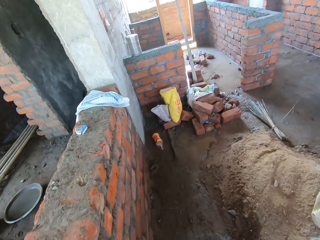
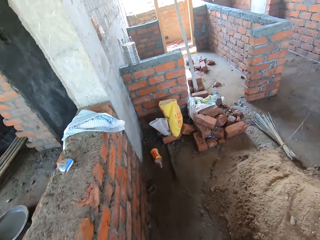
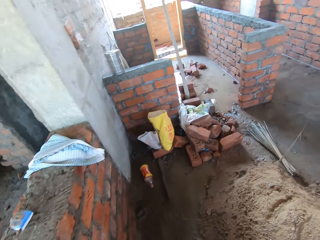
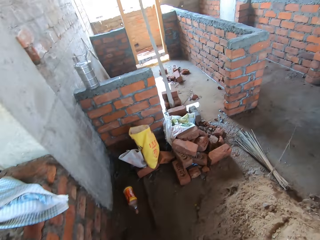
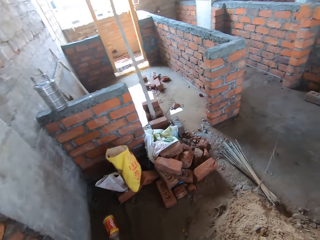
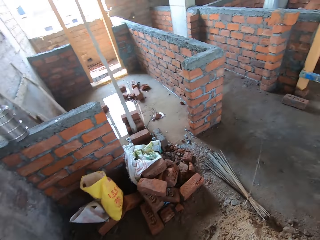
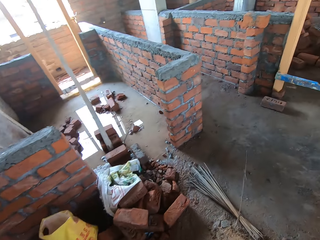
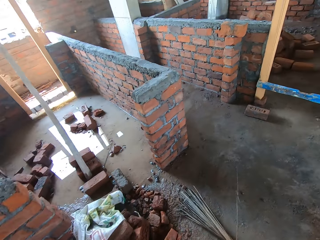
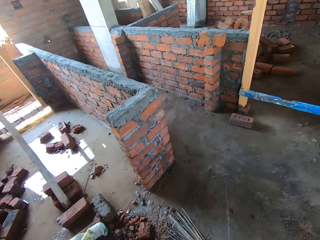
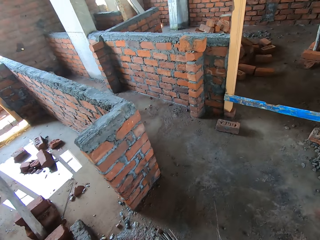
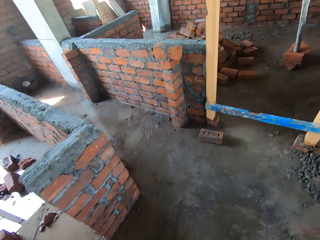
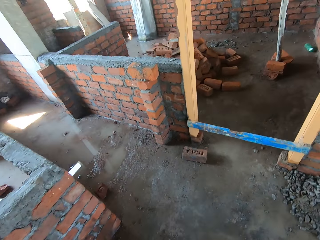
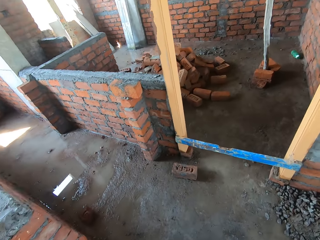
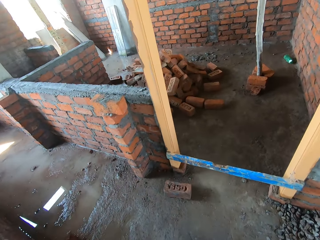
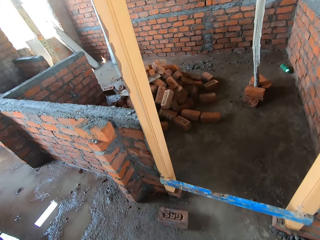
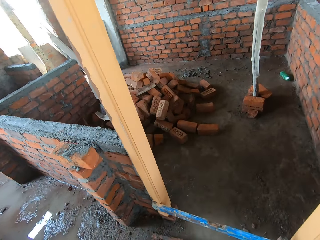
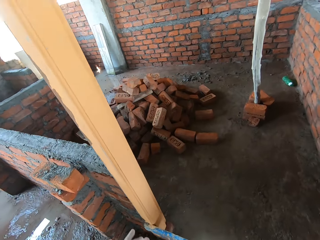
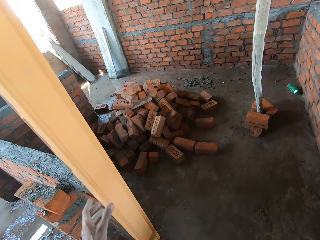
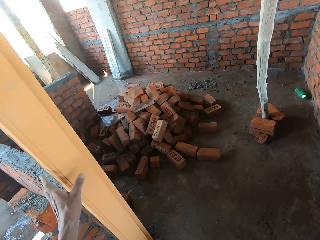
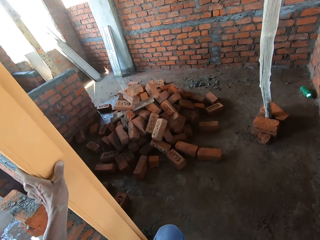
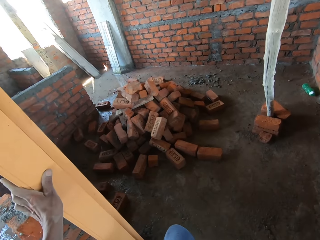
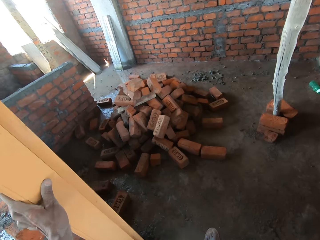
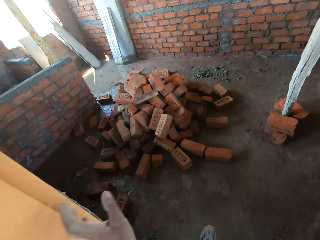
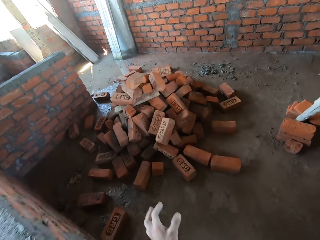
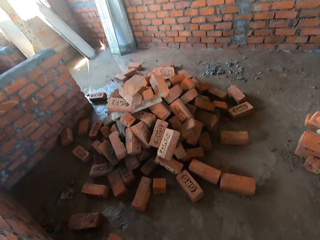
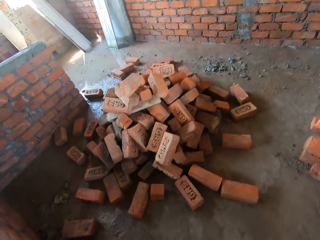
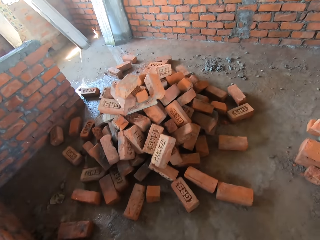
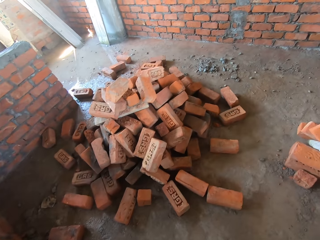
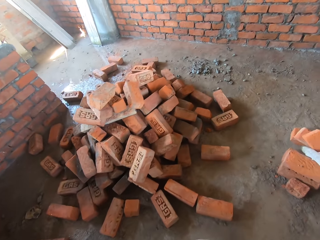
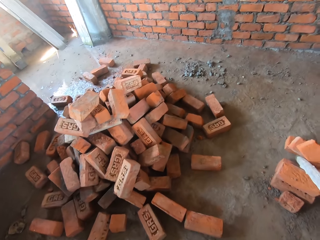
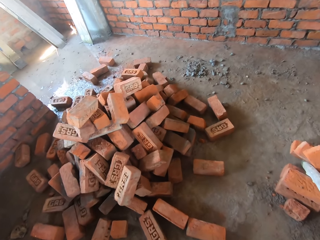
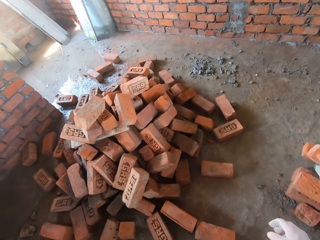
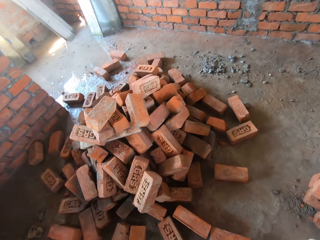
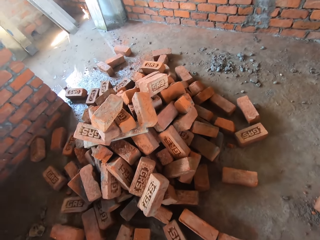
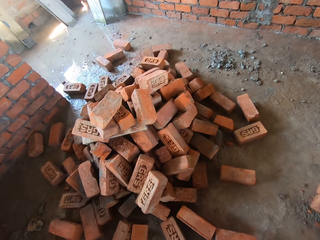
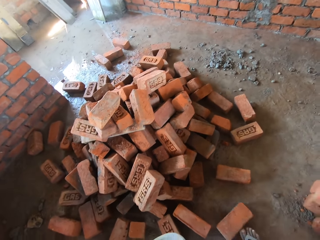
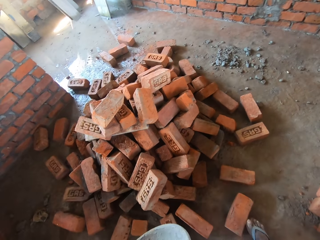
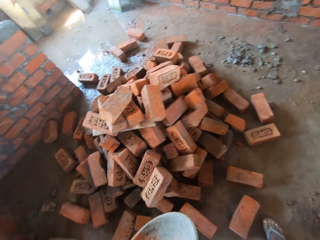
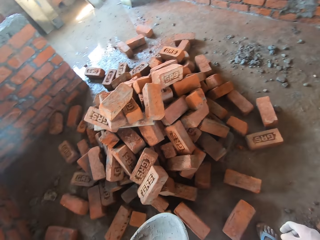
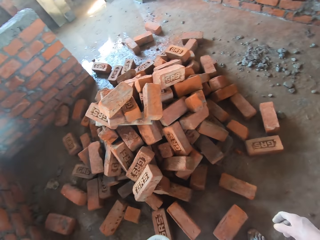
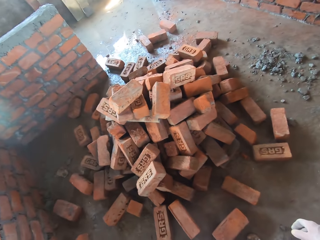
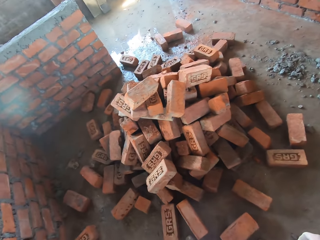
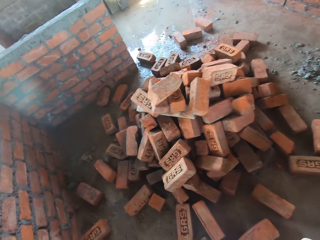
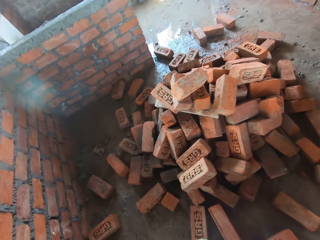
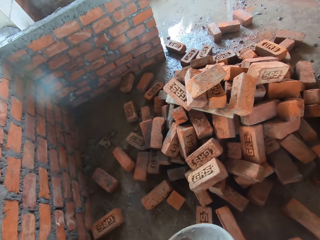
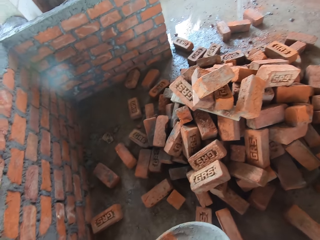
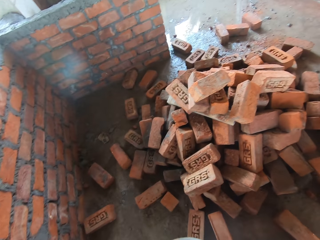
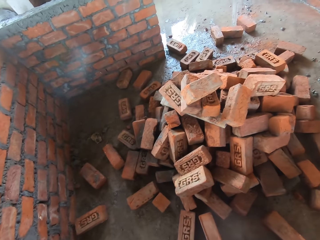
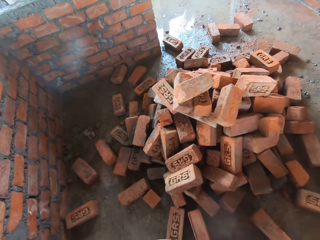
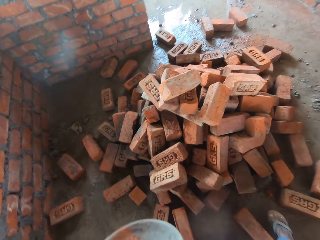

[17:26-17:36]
The camera wearer pushes a brick with their foot.

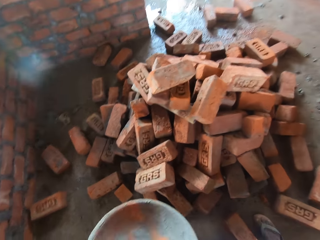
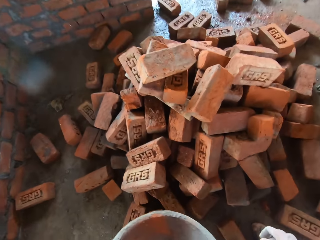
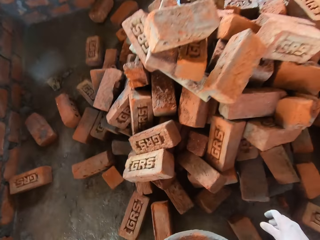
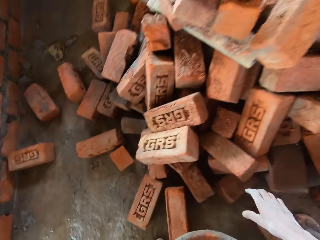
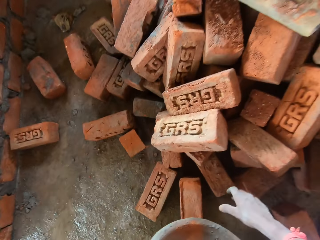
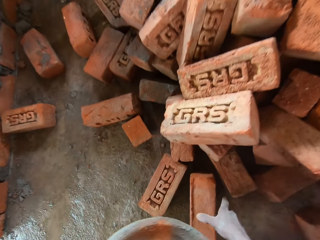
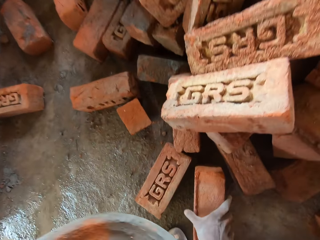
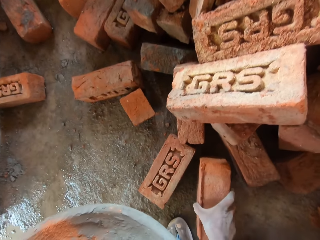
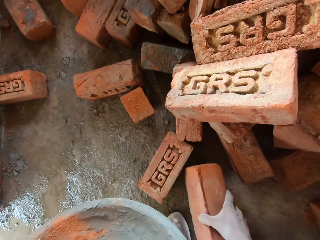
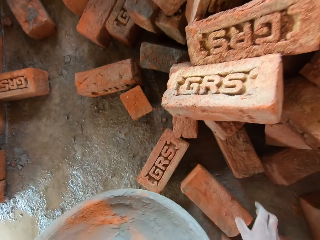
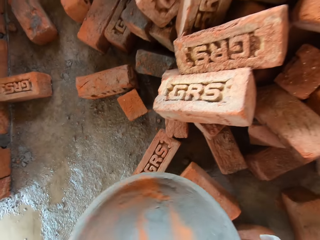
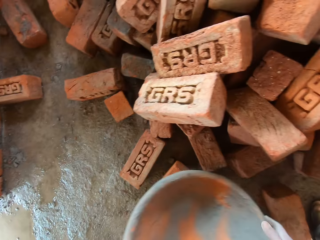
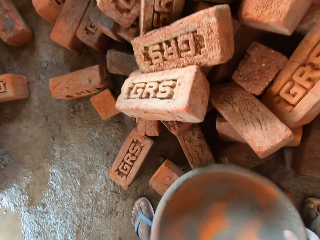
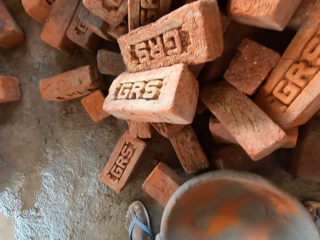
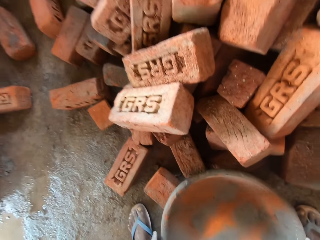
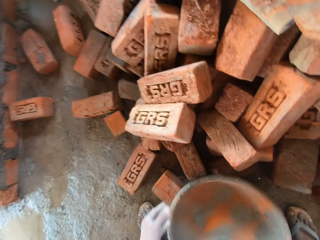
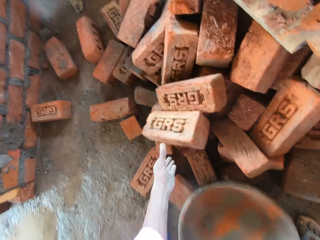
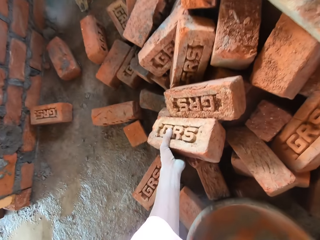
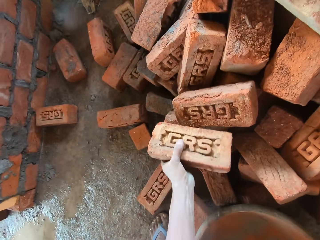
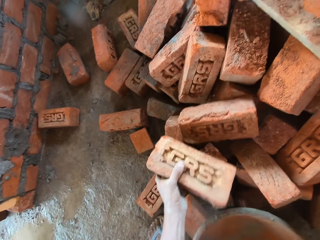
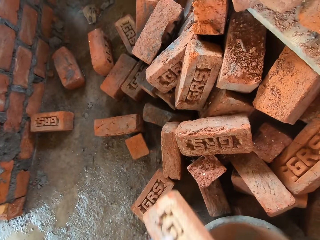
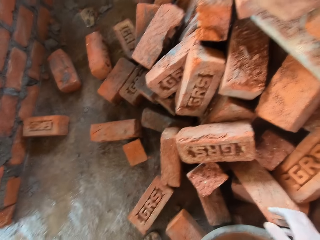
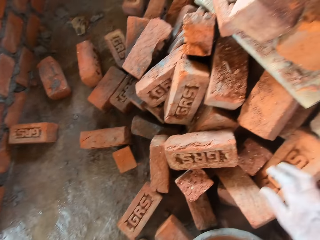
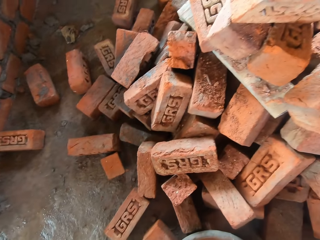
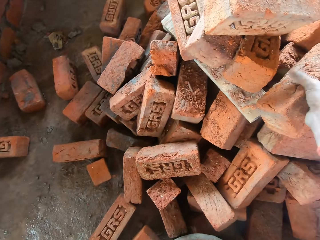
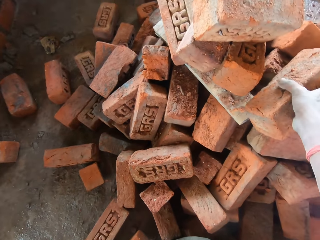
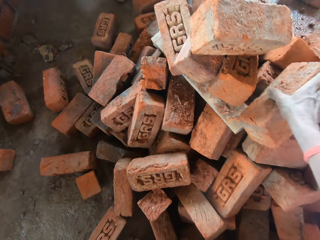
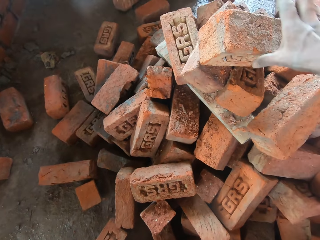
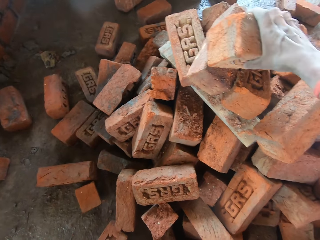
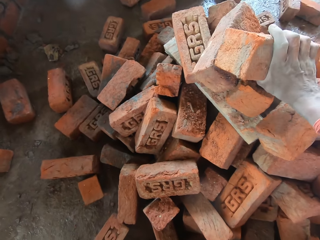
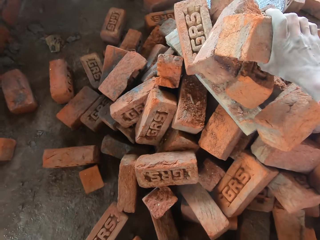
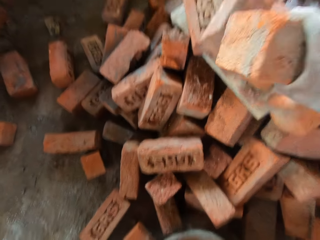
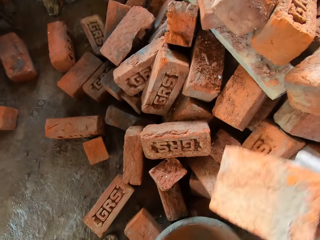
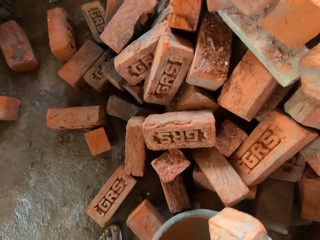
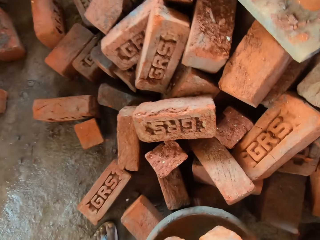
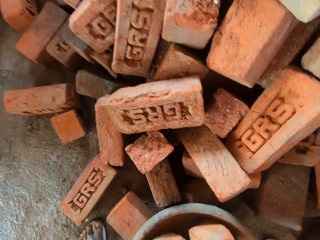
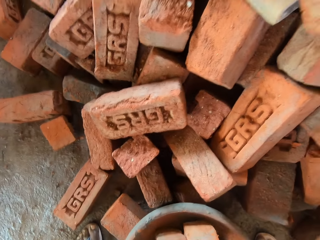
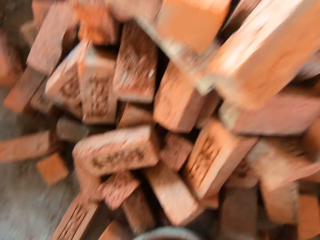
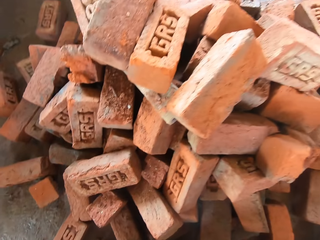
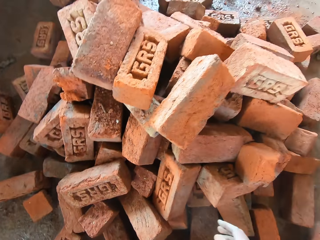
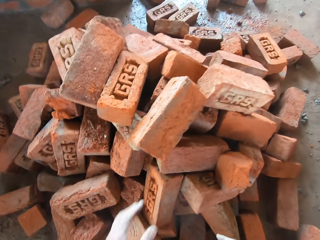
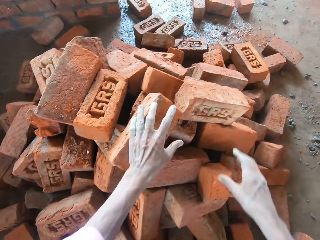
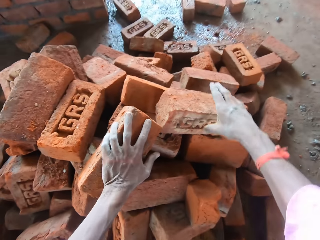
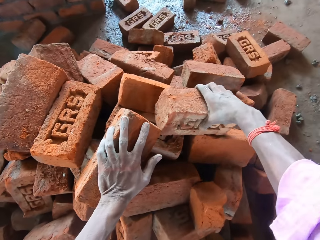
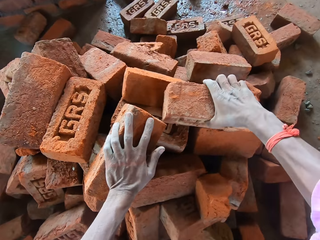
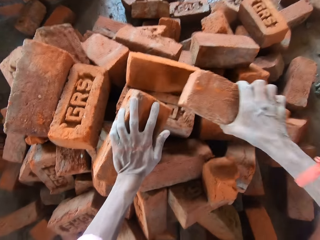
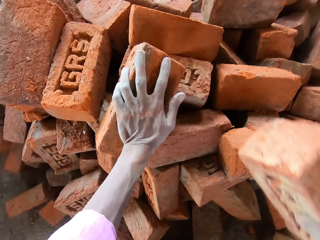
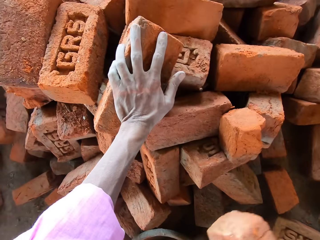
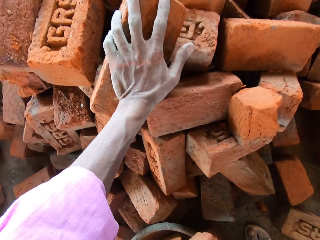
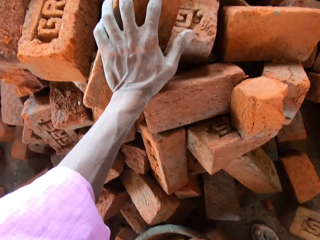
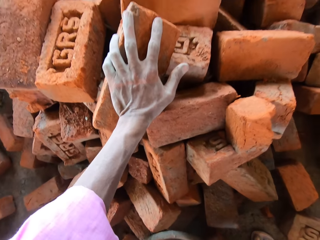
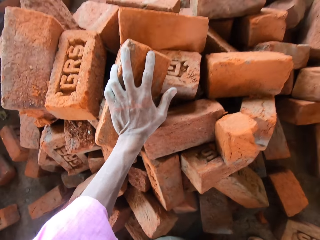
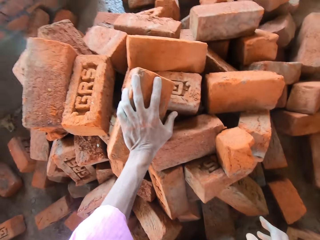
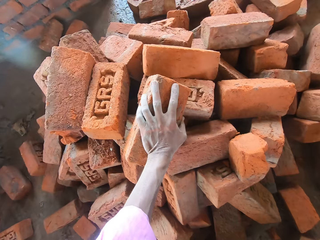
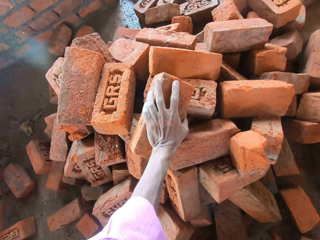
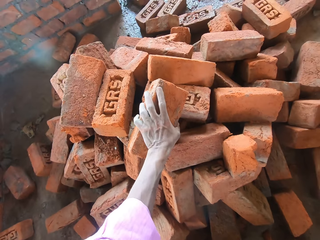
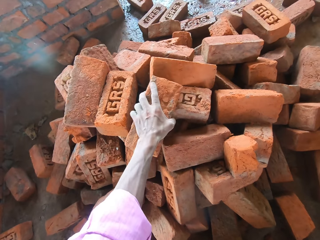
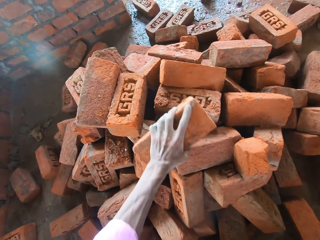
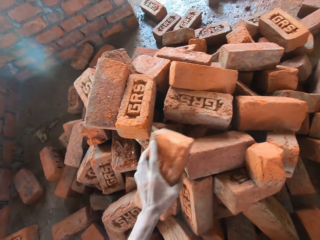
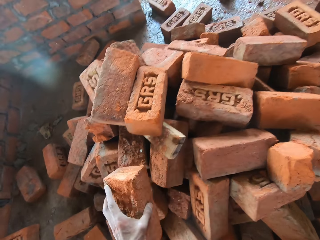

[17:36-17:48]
The camera wearer picks up a brick. They put the brick in a basin or concrete bowl. They pick up a brick. They put the brick in the concrete bowl. They pick up a brick. They put the brick in the concrete bowl.
